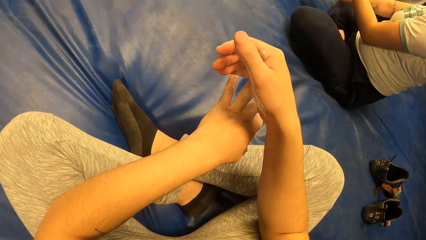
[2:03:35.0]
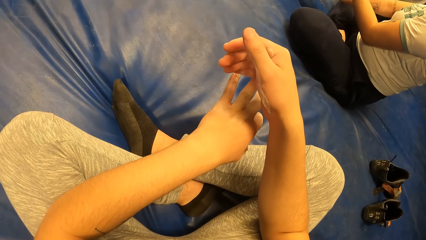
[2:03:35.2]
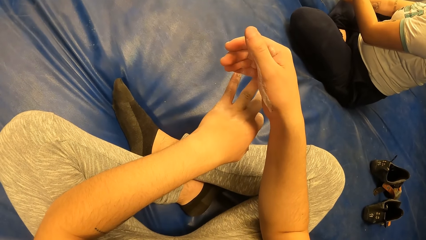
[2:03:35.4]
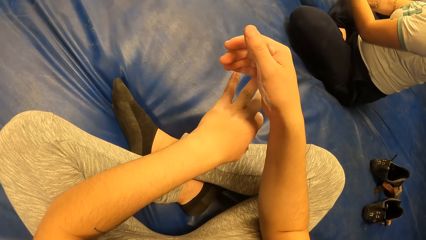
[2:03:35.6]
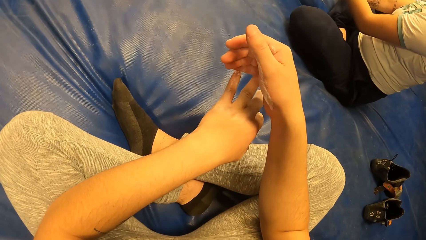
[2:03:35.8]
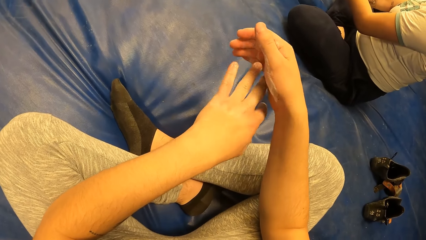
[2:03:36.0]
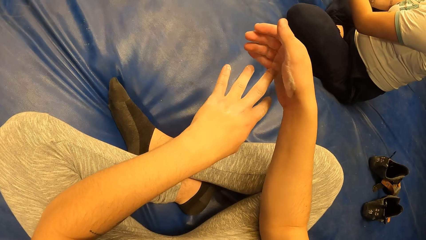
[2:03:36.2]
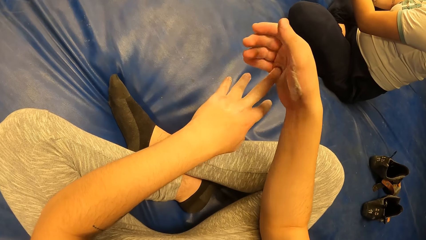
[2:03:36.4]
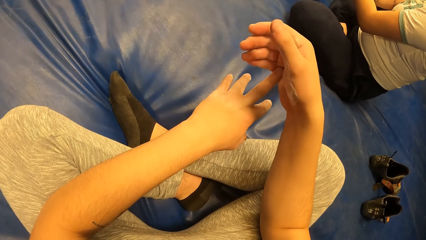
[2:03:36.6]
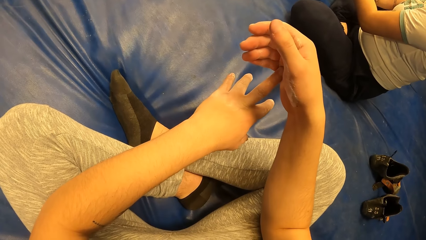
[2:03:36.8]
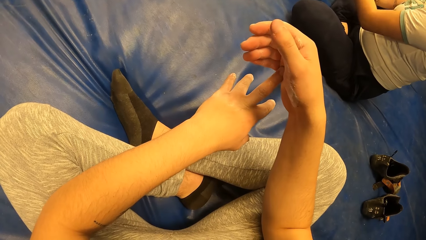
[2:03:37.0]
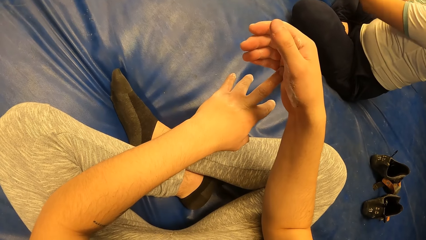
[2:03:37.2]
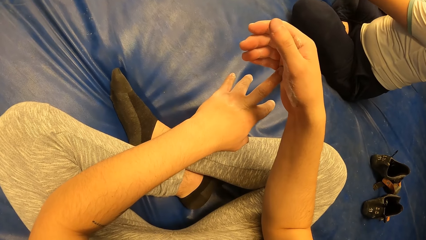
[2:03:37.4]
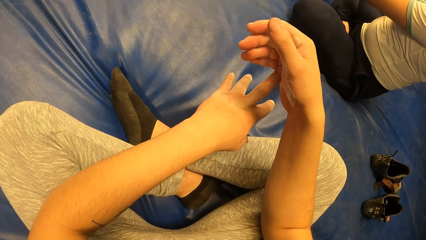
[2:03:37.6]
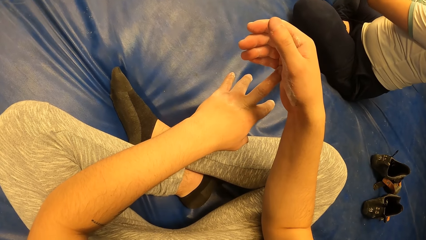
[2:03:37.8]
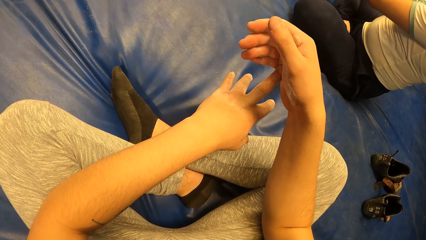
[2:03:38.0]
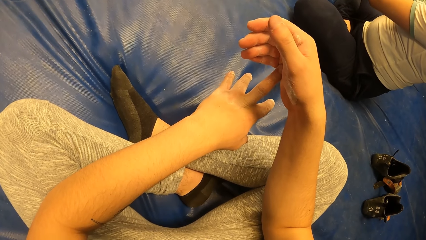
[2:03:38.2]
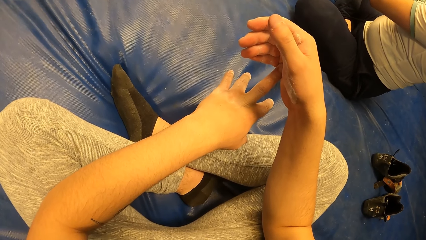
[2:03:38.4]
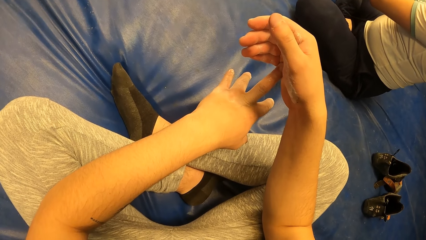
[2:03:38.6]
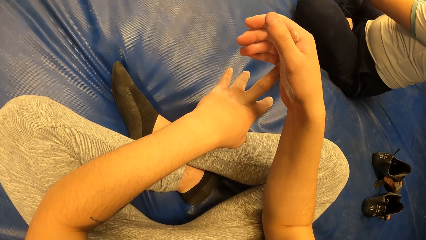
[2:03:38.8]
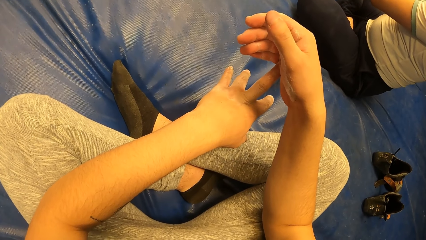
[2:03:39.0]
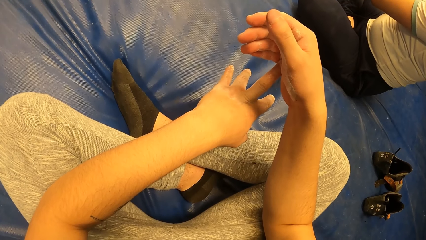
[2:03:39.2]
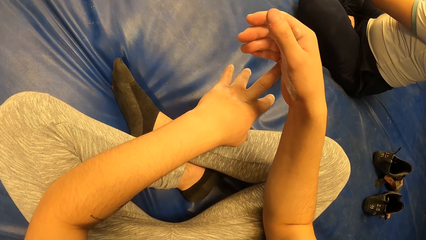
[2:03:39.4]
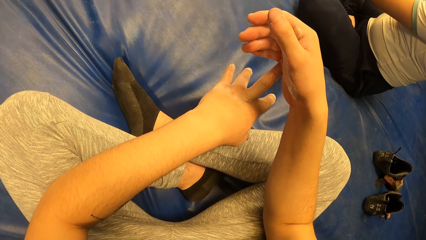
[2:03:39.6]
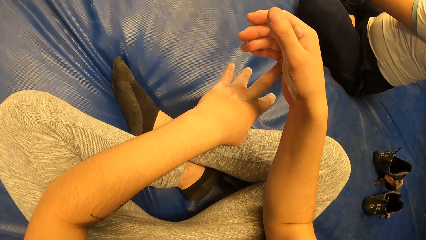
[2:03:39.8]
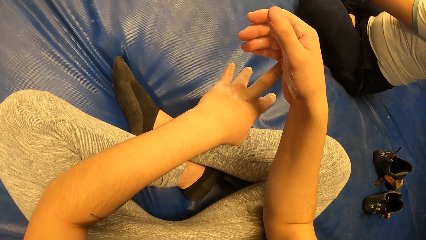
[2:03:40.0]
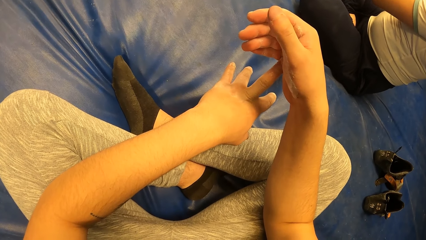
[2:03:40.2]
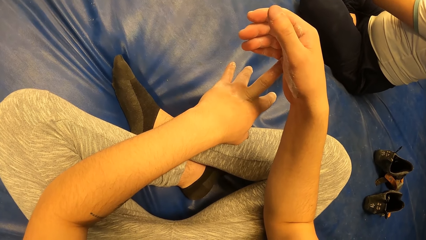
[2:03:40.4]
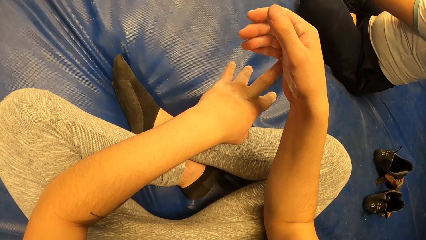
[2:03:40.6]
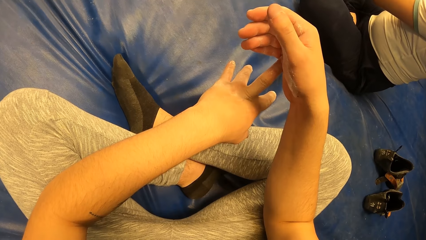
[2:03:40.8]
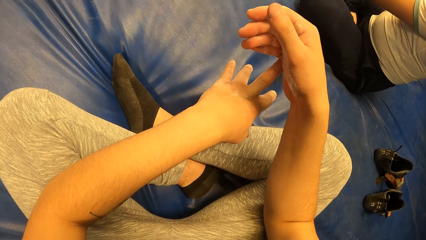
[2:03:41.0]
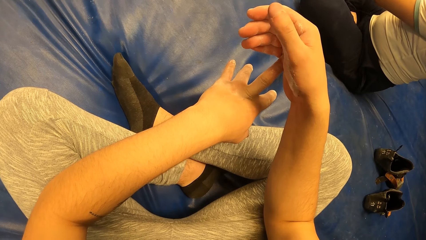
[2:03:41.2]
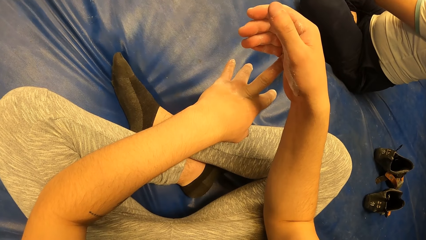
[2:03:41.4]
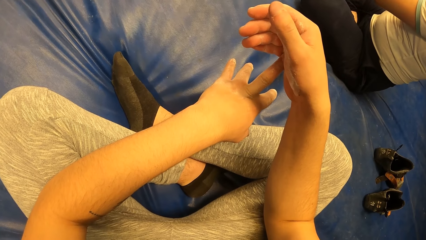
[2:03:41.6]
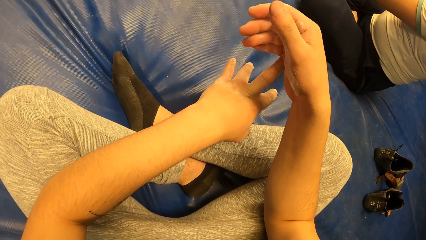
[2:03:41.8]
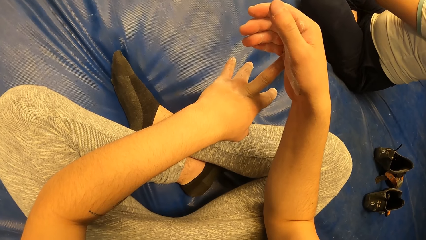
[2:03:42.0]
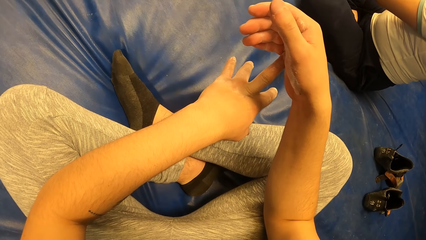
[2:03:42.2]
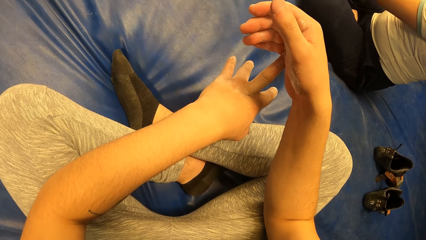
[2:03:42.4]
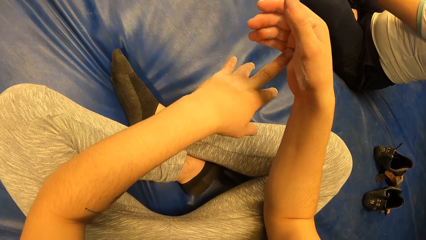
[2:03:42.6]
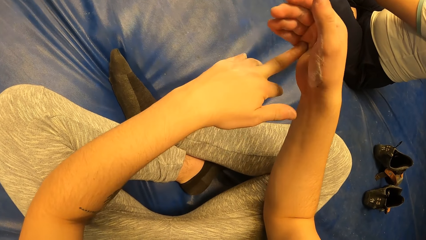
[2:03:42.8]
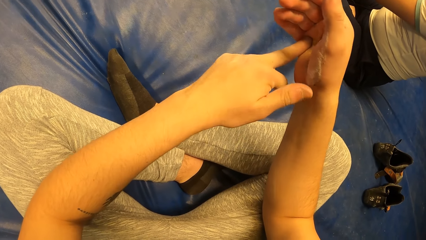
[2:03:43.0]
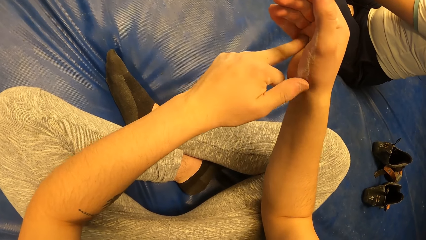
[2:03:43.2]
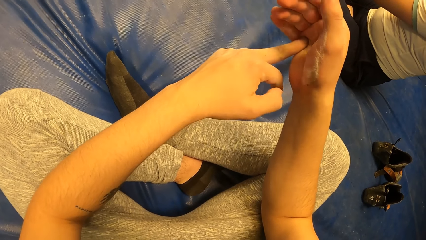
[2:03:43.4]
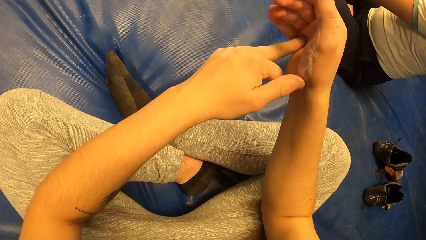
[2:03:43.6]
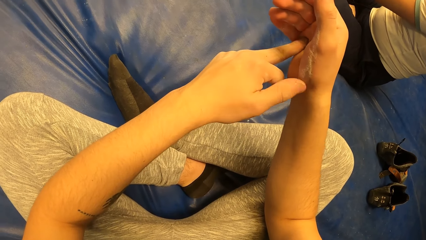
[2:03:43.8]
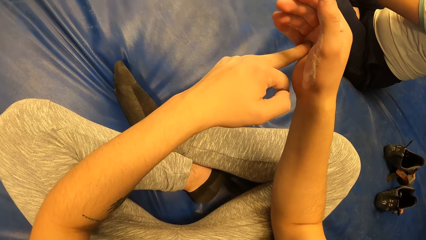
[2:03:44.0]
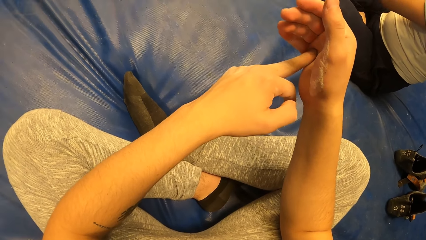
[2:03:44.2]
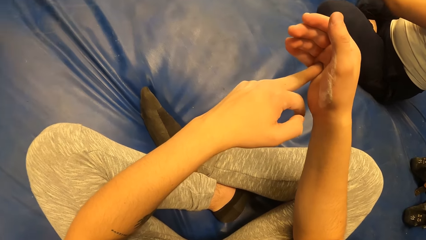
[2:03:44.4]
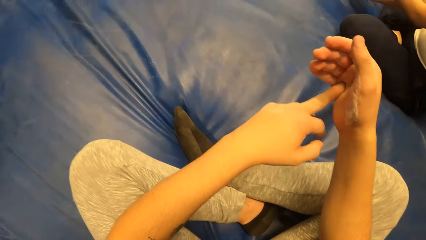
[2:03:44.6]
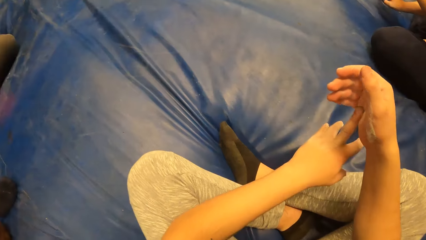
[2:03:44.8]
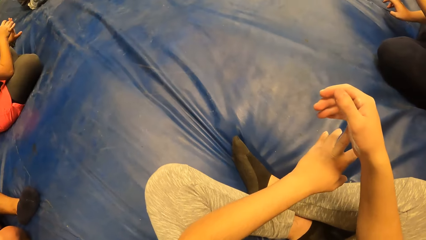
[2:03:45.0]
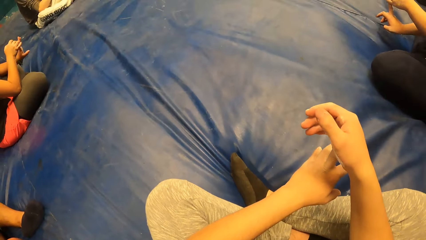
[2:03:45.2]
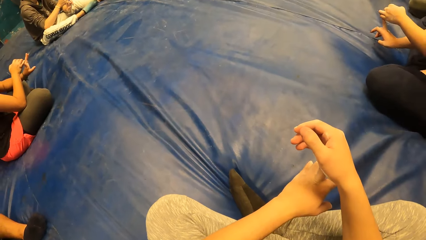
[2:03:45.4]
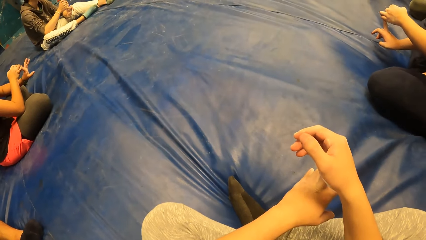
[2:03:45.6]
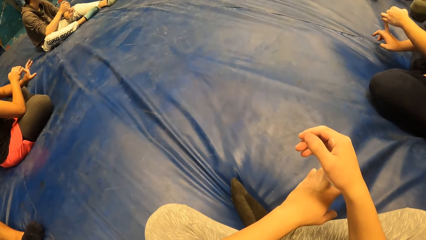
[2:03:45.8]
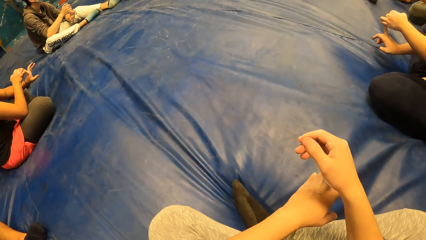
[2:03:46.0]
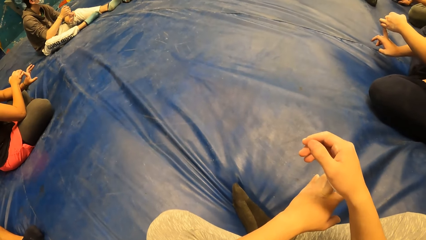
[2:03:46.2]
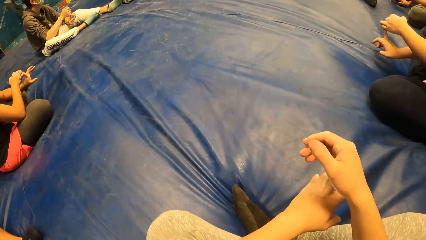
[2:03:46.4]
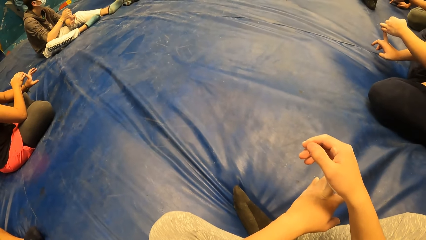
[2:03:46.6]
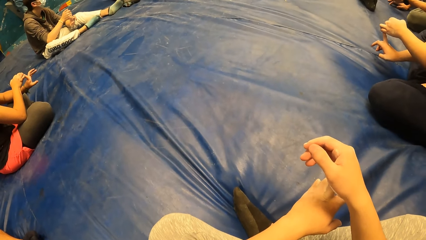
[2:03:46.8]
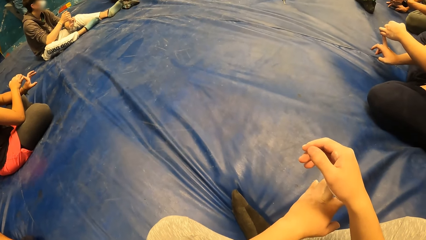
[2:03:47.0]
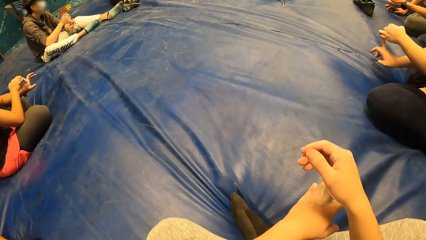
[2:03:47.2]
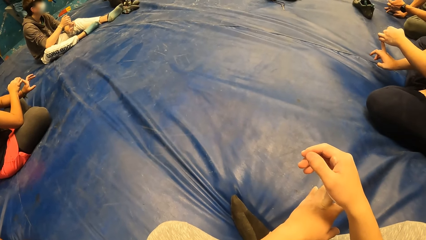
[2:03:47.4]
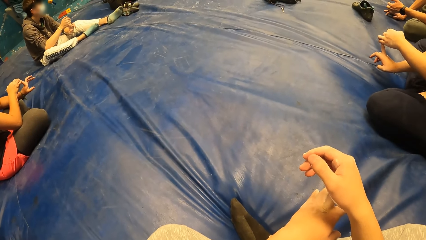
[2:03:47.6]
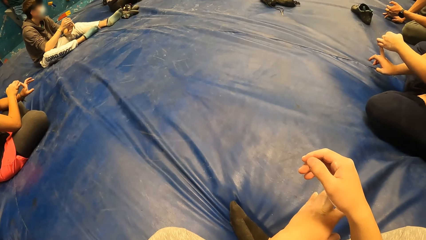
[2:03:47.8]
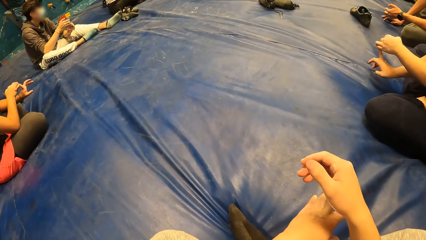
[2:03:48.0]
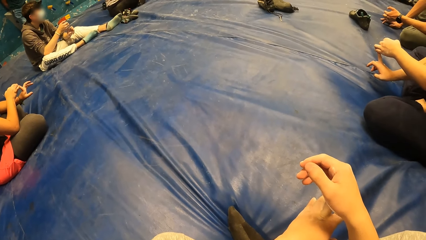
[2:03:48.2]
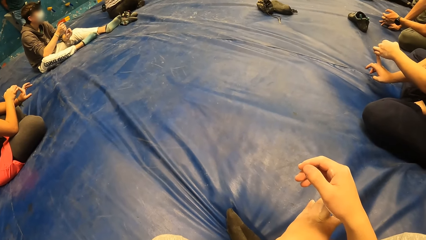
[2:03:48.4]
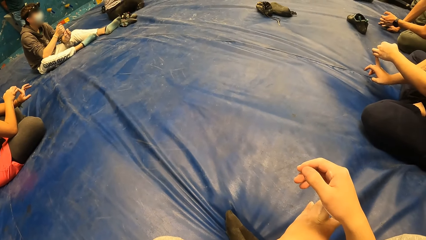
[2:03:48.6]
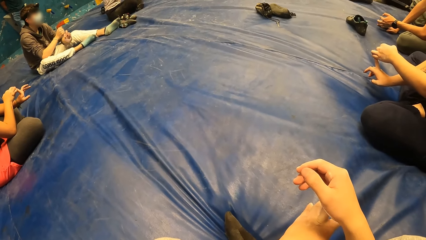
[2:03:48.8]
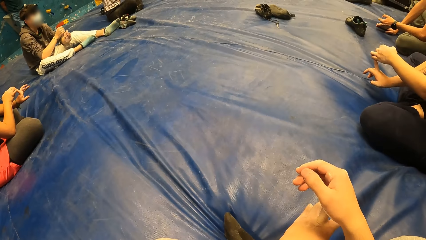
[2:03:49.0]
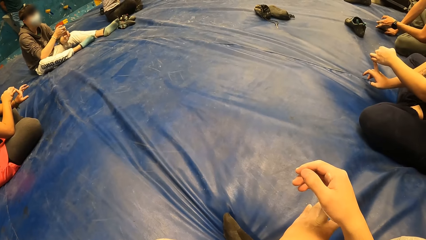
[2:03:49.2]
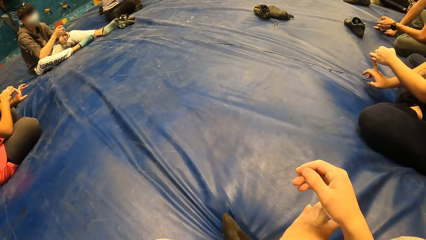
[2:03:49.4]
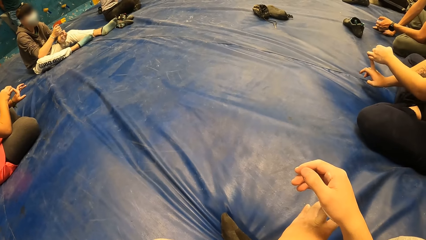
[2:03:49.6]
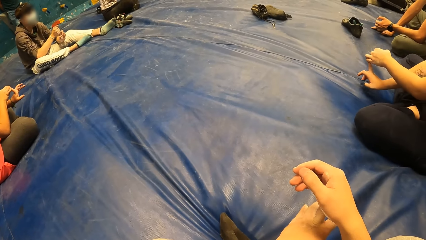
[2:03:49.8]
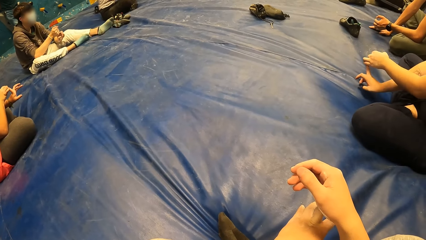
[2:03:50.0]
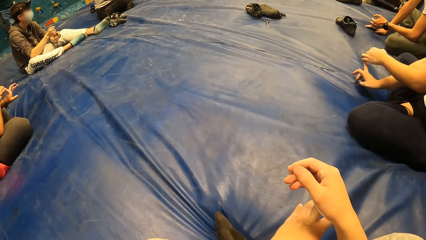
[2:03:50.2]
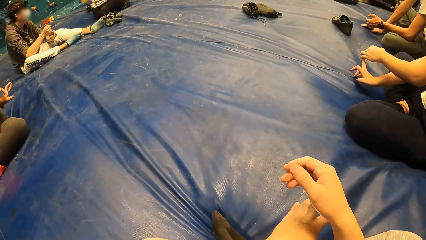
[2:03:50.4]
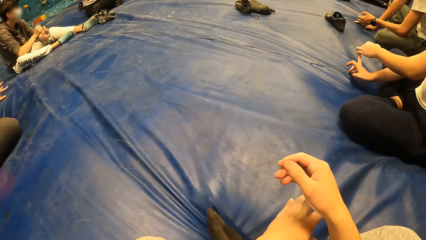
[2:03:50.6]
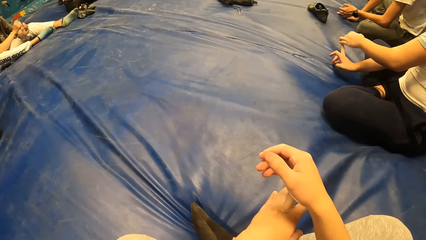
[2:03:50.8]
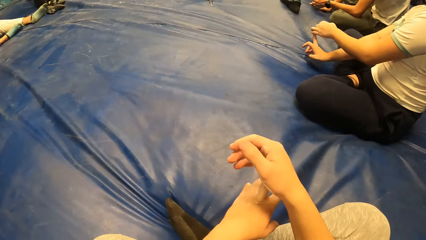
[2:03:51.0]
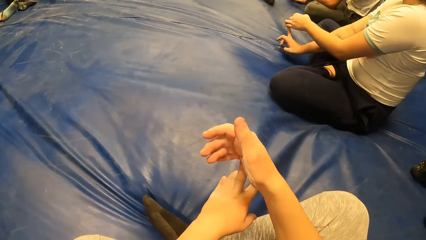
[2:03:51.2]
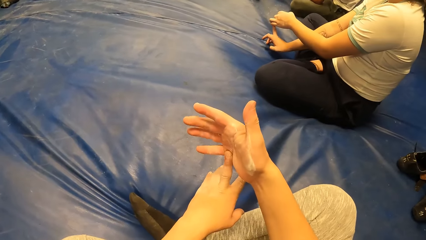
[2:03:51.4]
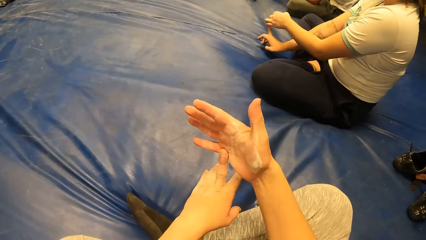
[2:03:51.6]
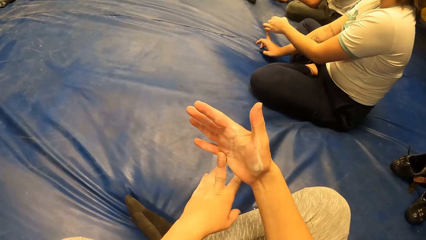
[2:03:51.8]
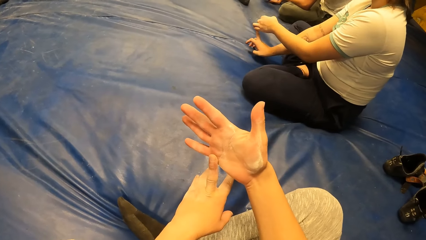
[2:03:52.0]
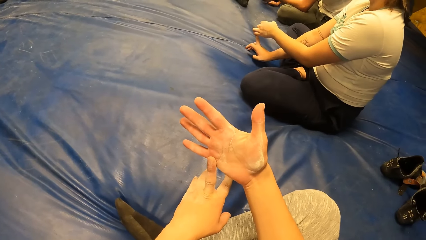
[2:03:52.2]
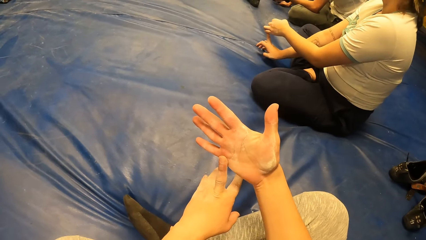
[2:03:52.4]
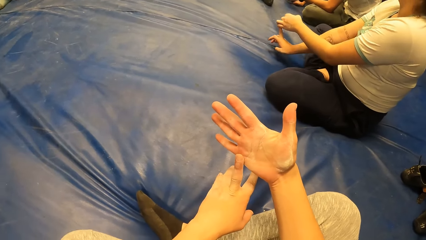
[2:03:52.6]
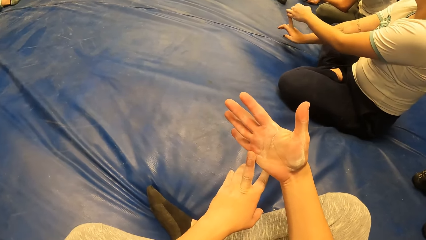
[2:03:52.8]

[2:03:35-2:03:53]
The camera wearer adjusts his hands. He scratches his right hand with a thumb. He looks around the room. A woman adjusts her hands. A man adjusts his hand. The camera wearer looks around the room. He holds the fingers. He looks at his hand.
